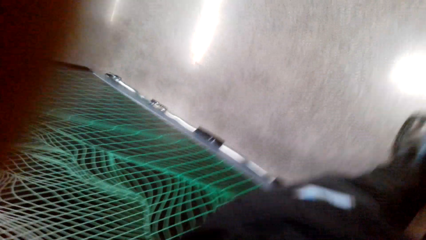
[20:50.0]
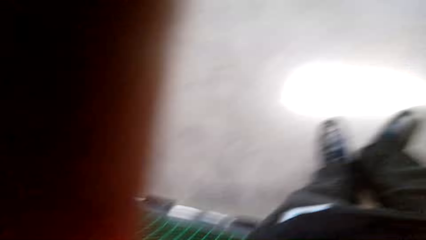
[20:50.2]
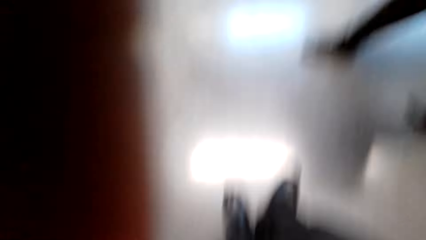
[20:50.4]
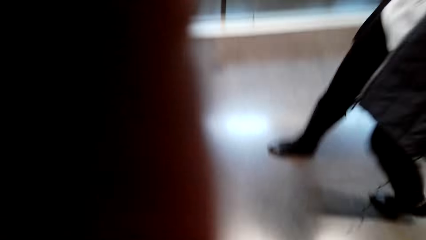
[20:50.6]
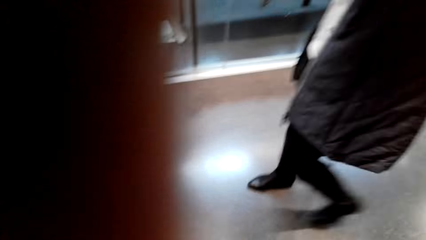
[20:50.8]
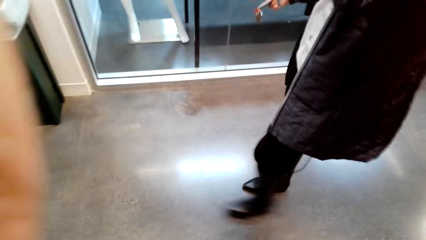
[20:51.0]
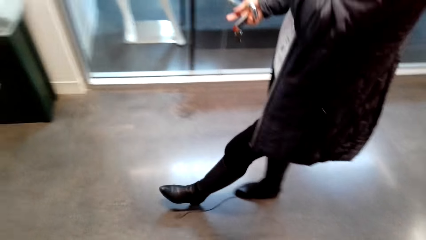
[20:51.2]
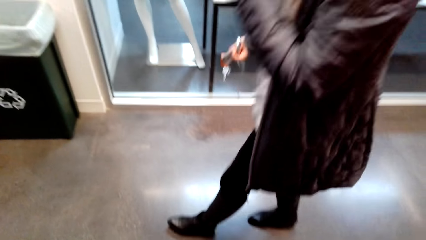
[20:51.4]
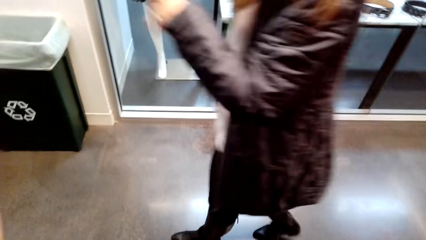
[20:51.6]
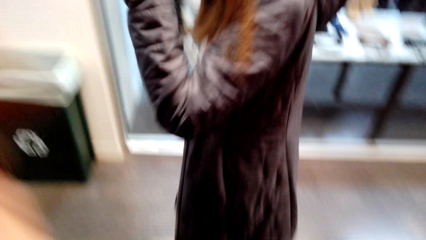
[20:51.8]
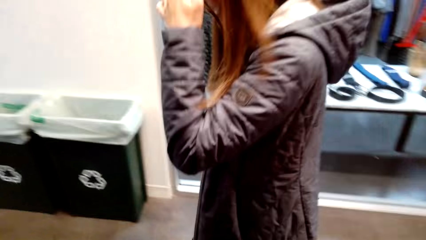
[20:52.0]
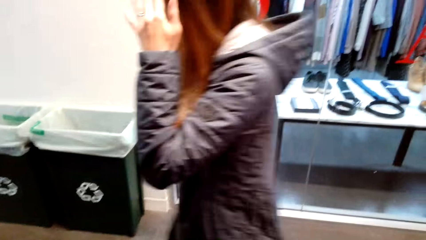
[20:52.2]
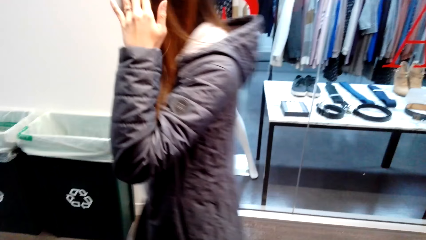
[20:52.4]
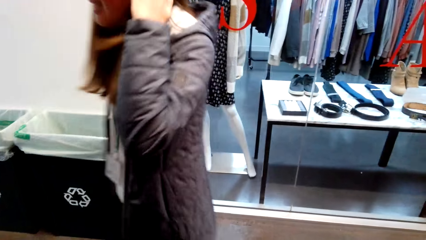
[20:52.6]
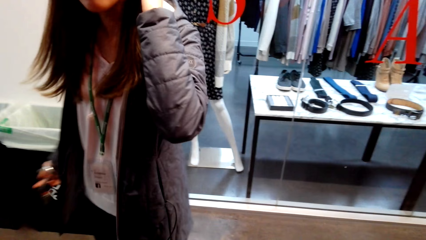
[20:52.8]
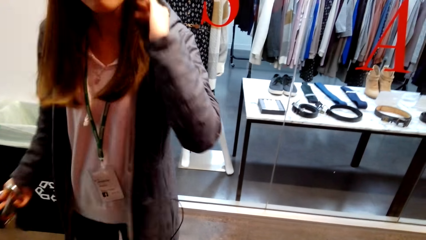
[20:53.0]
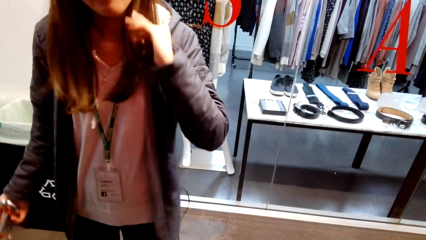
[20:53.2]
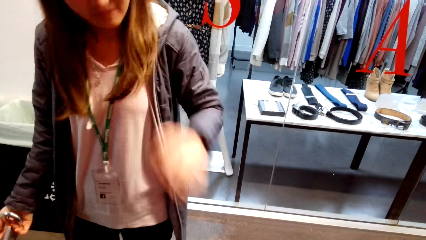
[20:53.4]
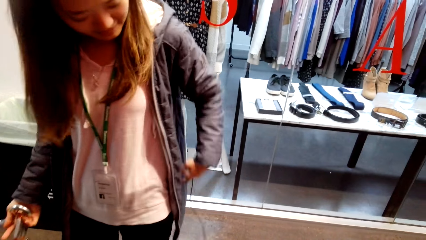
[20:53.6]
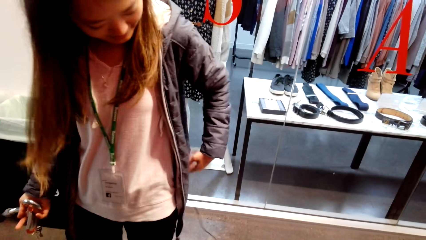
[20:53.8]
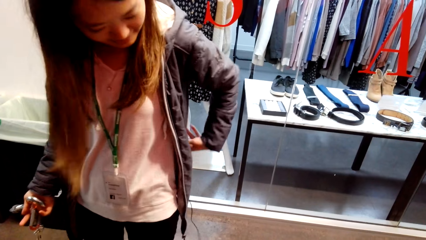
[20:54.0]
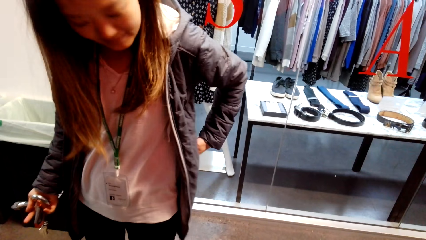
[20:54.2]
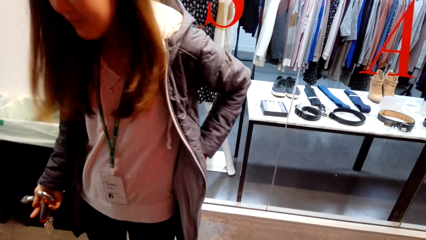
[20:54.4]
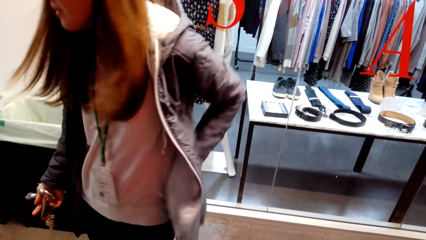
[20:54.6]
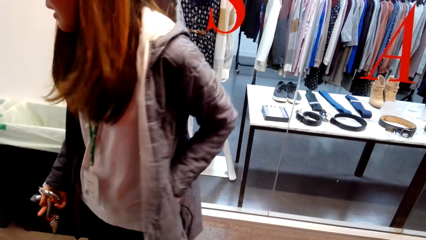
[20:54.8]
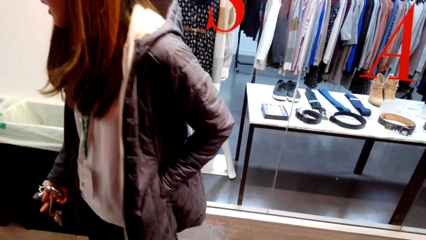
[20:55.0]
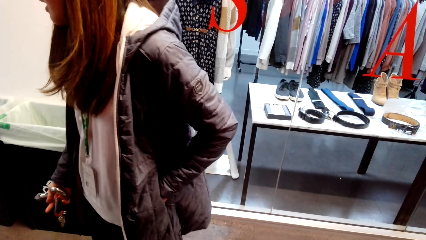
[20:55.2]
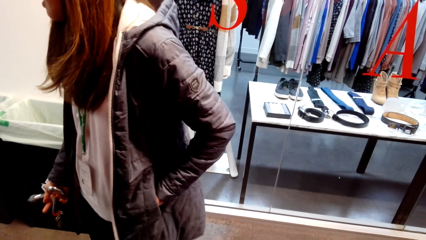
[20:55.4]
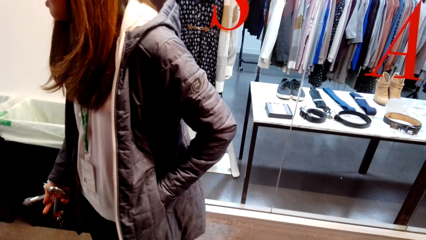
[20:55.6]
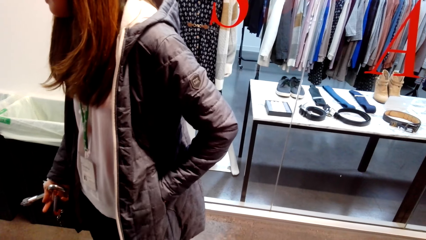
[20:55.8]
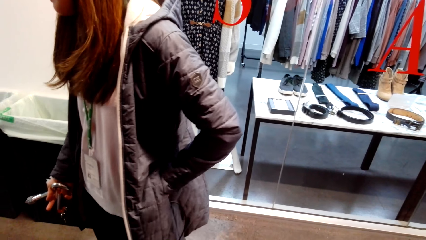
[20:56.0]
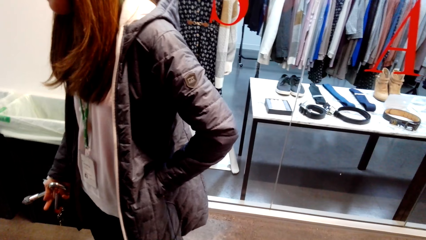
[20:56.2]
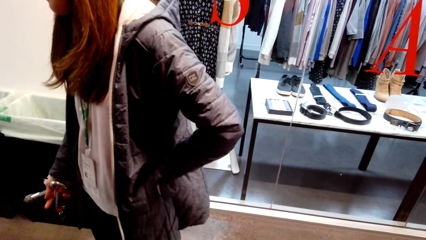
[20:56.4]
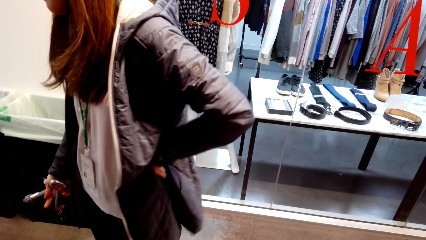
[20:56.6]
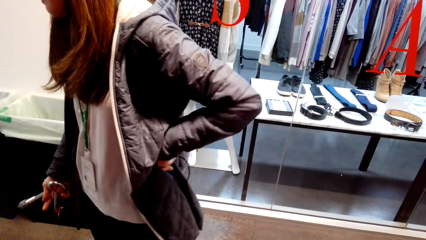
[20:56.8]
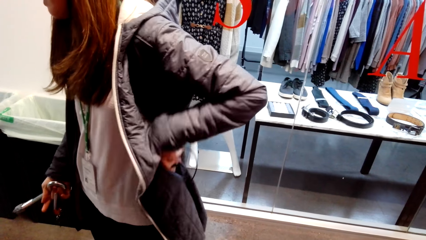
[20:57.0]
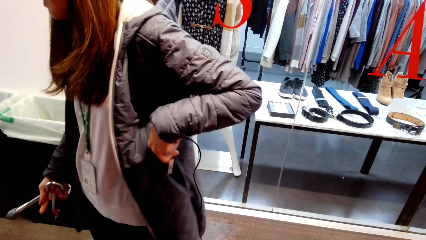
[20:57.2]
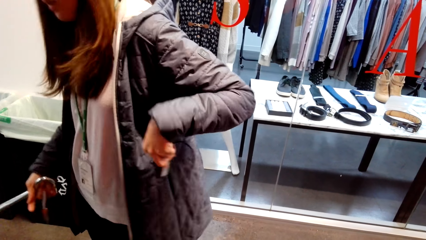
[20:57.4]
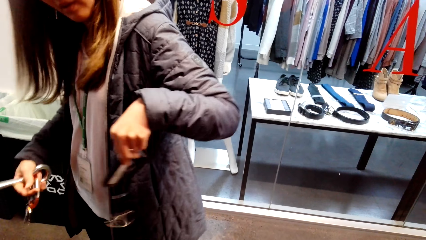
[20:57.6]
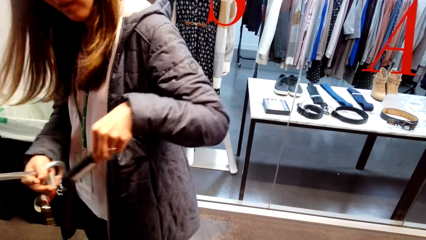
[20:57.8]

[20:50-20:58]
The camera wearer talks to a person.
